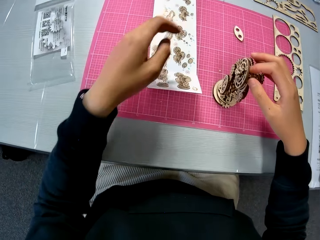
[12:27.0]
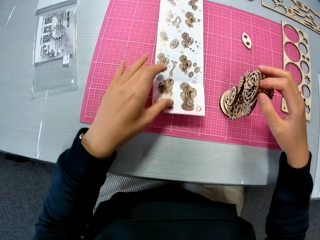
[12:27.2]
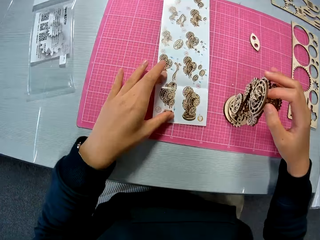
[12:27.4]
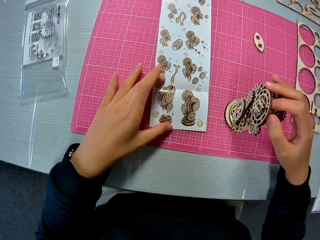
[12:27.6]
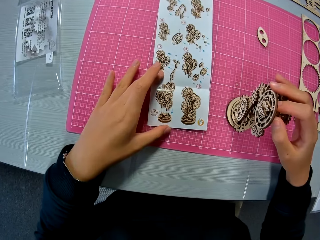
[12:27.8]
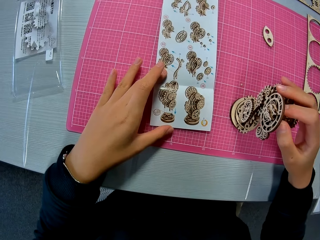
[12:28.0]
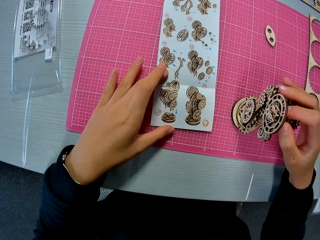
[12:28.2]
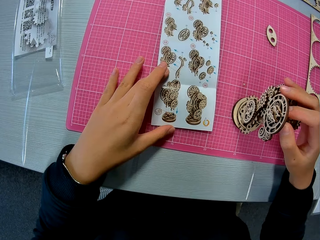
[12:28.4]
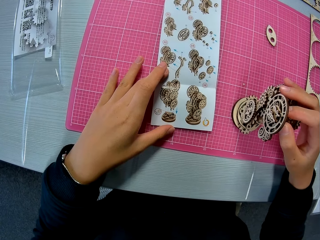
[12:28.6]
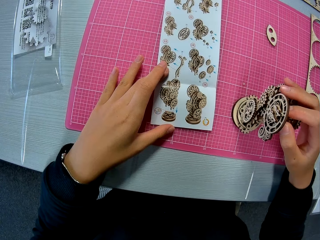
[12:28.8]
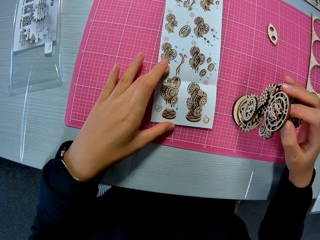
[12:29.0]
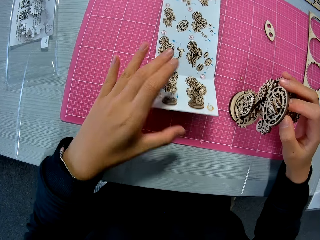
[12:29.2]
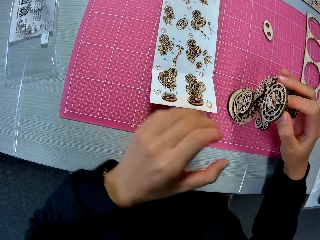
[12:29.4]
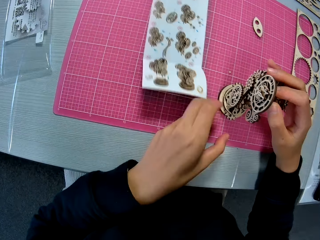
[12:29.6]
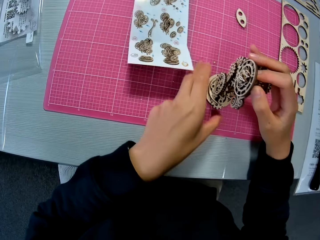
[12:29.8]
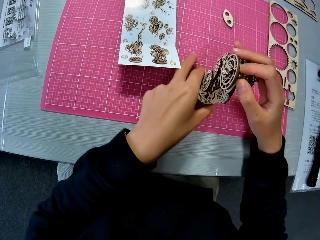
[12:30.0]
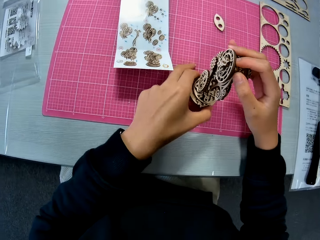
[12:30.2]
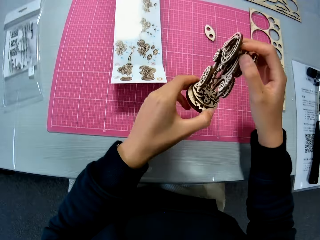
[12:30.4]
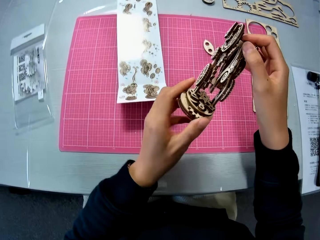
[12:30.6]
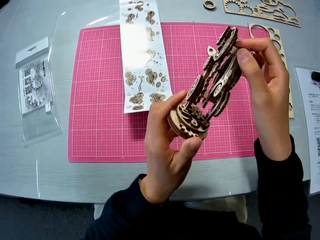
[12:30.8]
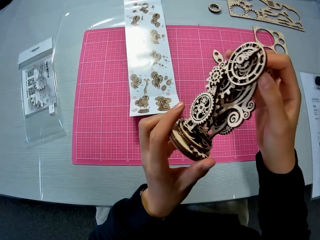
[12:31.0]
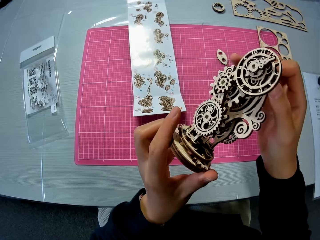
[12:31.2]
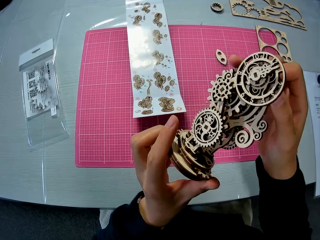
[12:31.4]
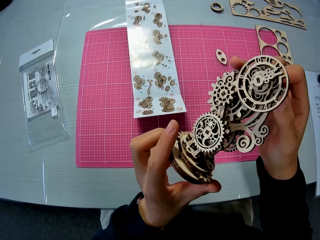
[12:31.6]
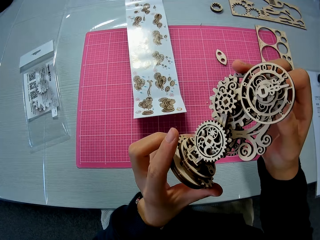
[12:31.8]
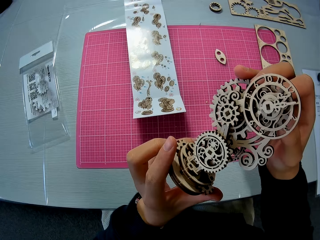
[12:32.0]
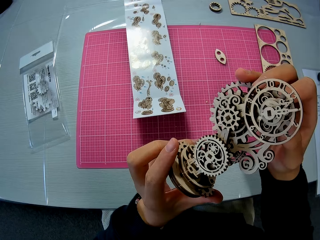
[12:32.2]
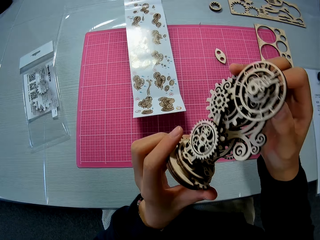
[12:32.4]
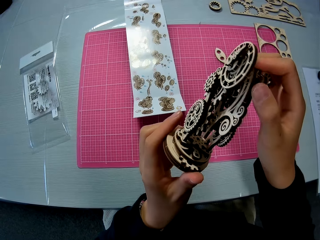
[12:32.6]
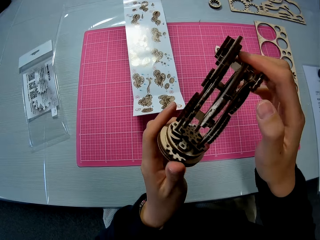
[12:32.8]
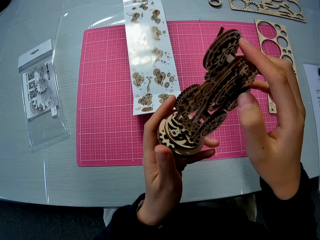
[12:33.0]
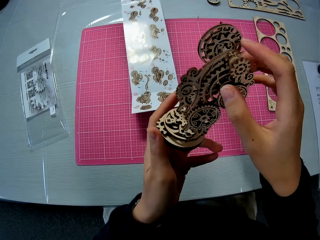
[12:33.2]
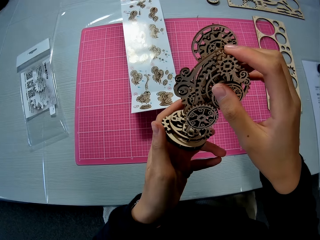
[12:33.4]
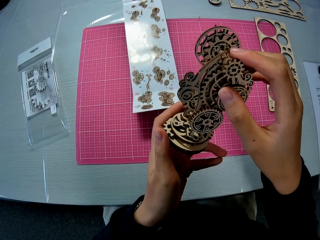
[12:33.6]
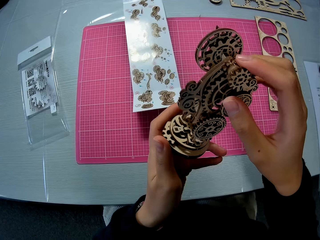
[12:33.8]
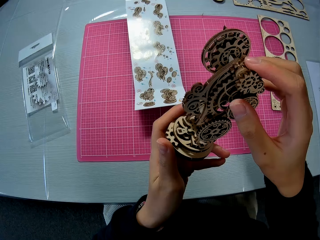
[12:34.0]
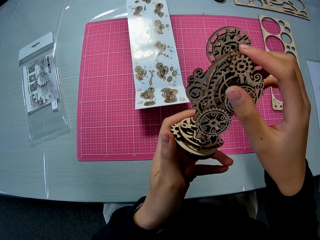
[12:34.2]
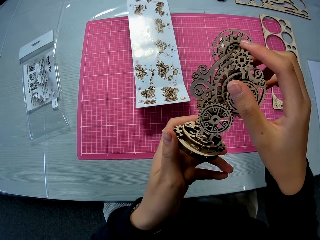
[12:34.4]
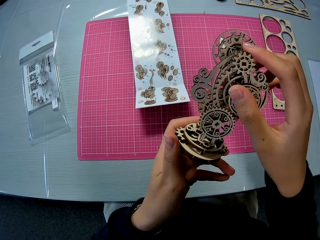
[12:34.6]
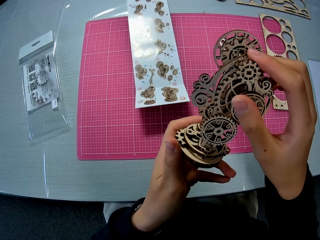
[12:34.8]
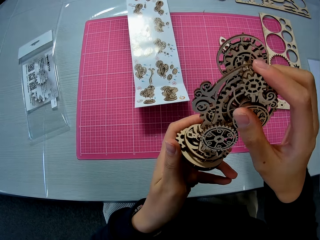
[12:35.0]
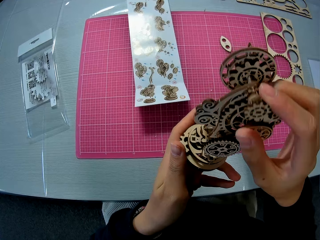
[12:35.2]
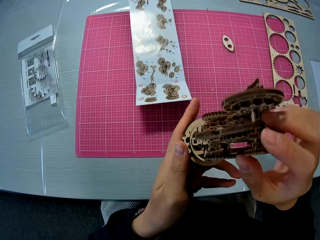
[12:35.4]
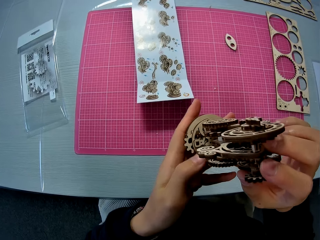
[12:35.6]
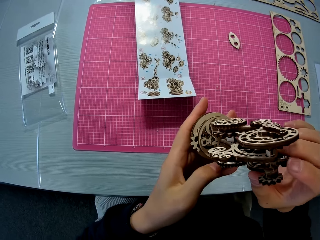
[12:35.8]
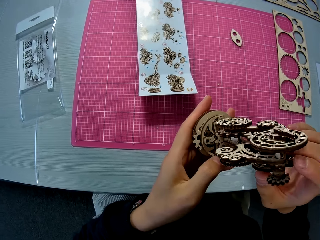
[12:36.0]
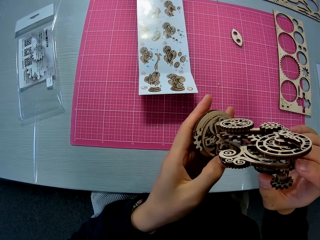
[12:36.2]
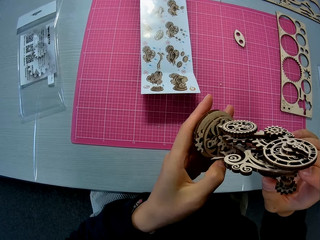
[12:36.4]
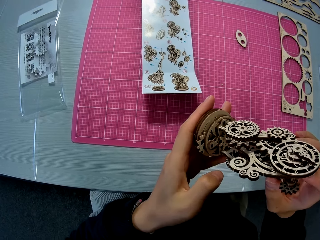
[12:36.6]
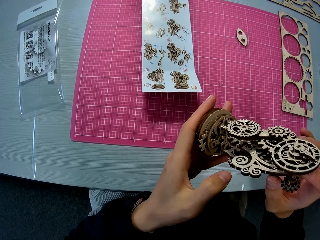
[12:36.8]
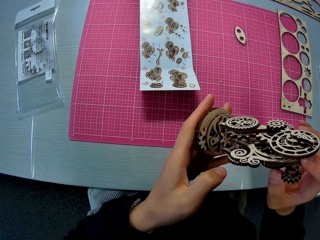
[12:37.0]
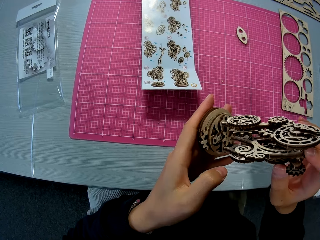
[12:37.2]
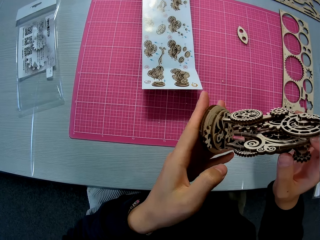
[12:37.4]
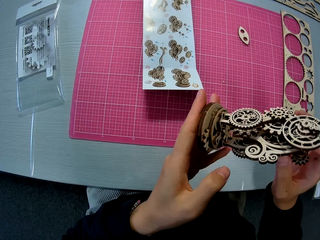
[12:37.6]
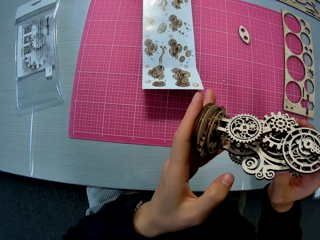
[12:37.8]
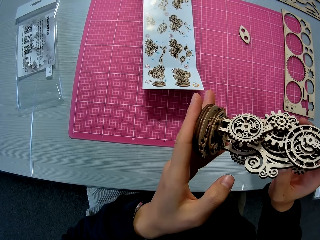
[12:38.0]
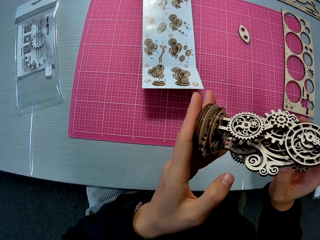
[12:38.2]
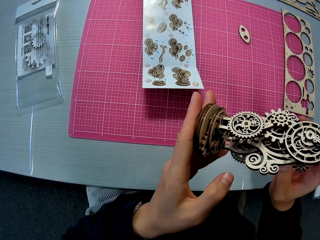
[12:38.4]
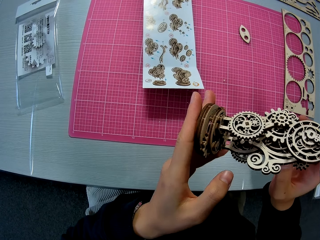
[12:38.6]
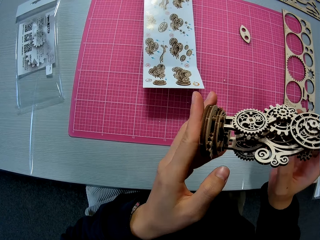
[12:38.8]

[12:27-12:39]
The camera wearer holds the design sheet with his left hand and studies the design sheet. He touches a paper. He lifts up the wooden mechanical model or wooden gear model and examines the wooden mechanical model. He turns around the wooden gear model.

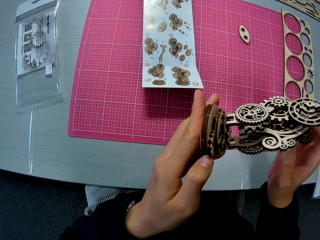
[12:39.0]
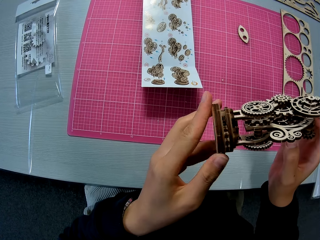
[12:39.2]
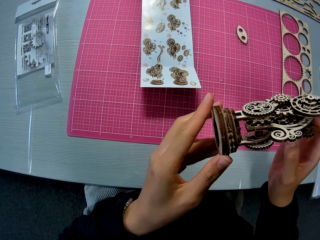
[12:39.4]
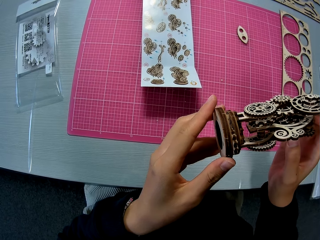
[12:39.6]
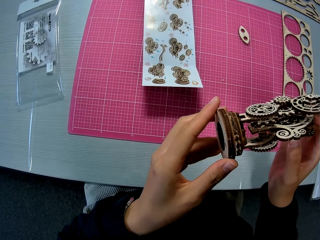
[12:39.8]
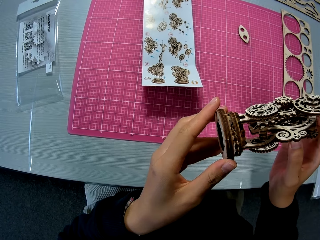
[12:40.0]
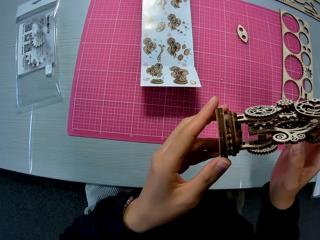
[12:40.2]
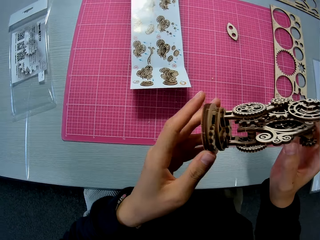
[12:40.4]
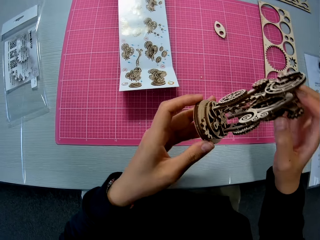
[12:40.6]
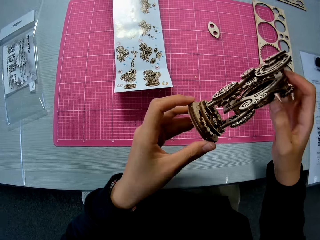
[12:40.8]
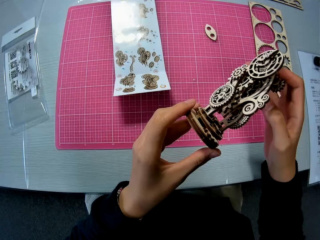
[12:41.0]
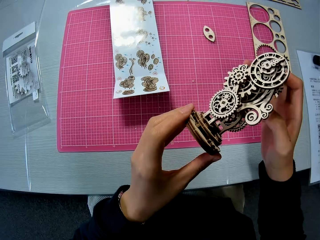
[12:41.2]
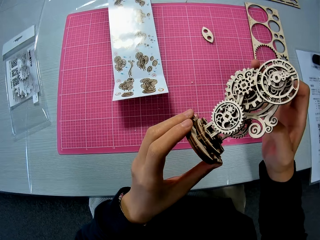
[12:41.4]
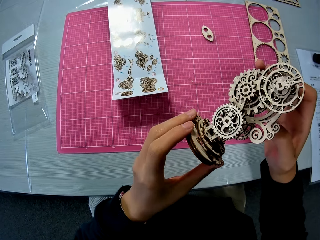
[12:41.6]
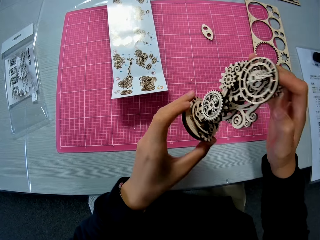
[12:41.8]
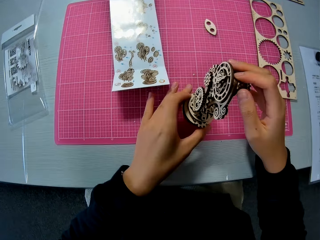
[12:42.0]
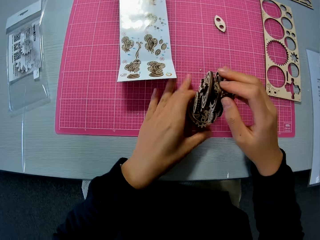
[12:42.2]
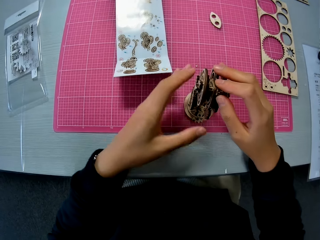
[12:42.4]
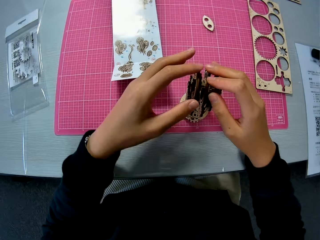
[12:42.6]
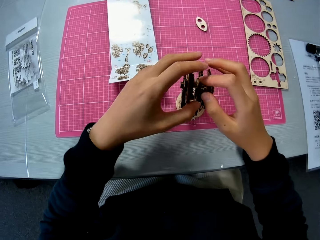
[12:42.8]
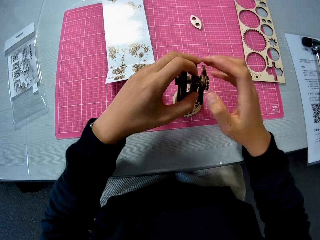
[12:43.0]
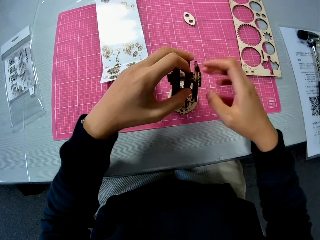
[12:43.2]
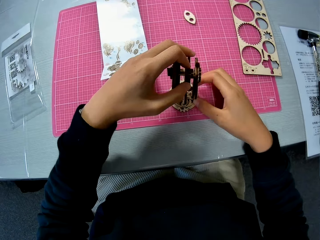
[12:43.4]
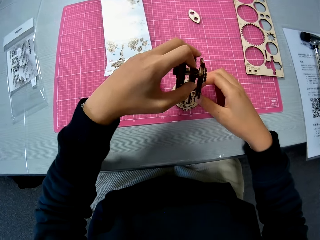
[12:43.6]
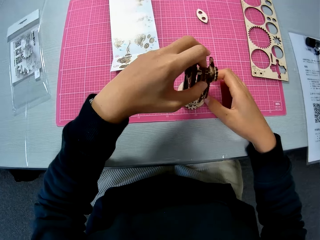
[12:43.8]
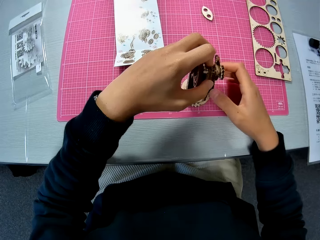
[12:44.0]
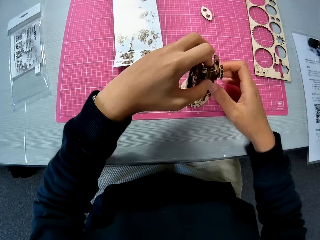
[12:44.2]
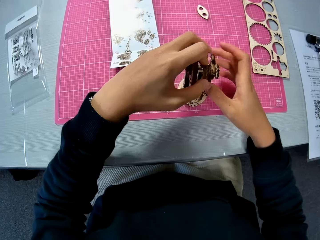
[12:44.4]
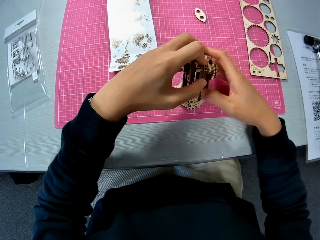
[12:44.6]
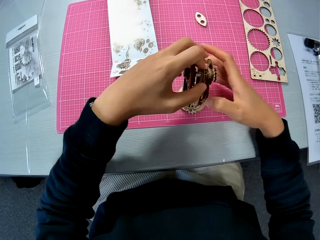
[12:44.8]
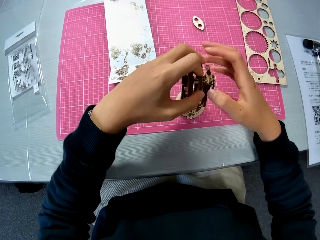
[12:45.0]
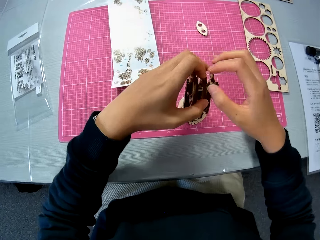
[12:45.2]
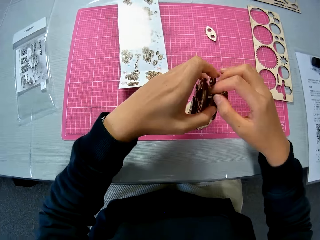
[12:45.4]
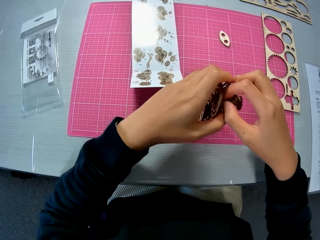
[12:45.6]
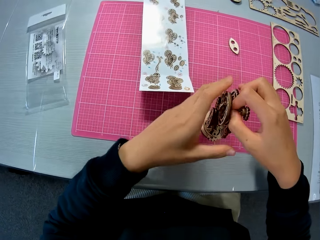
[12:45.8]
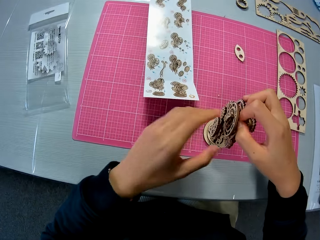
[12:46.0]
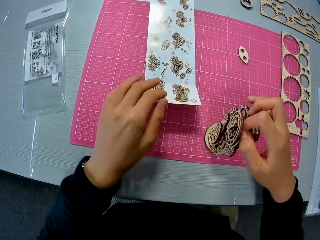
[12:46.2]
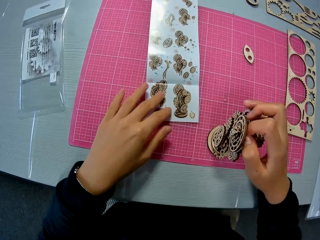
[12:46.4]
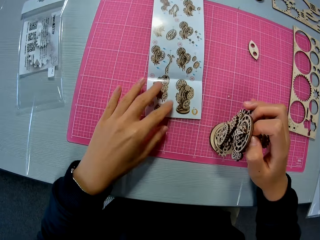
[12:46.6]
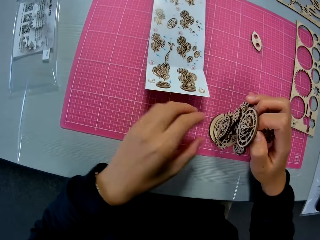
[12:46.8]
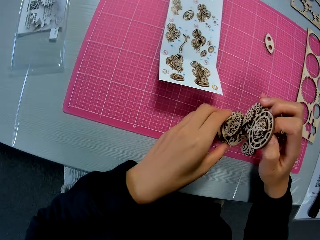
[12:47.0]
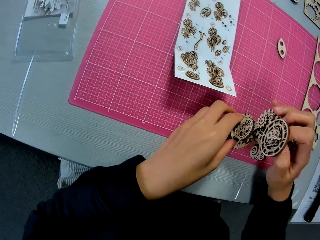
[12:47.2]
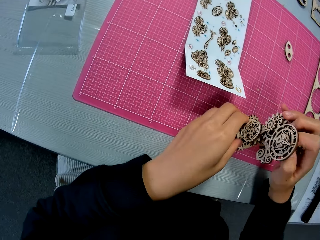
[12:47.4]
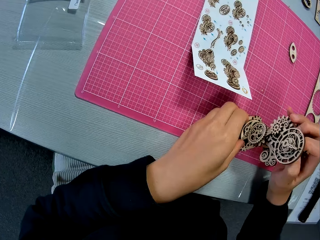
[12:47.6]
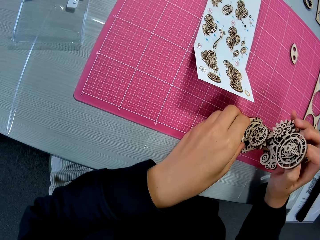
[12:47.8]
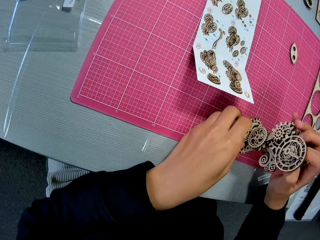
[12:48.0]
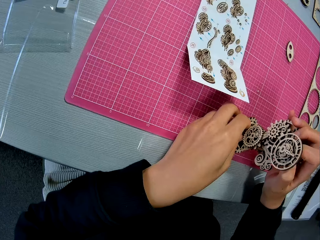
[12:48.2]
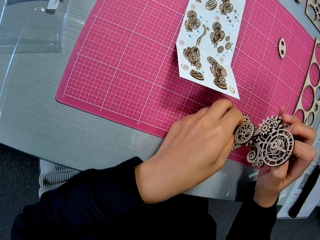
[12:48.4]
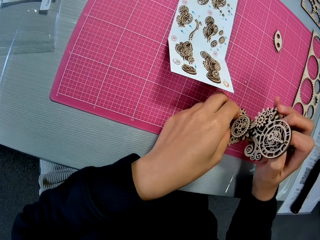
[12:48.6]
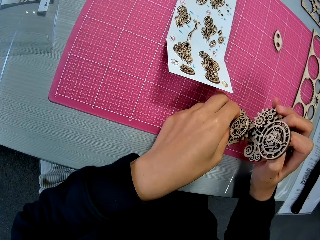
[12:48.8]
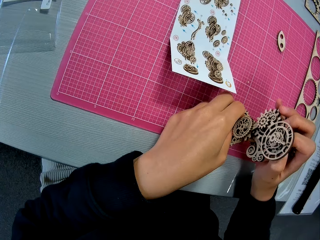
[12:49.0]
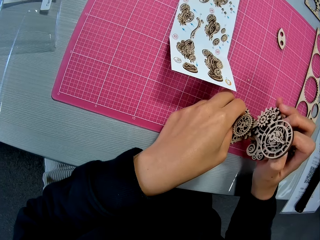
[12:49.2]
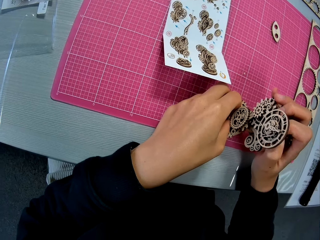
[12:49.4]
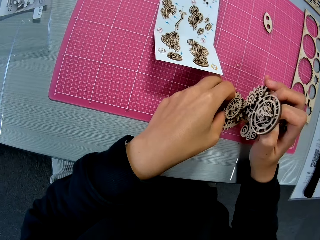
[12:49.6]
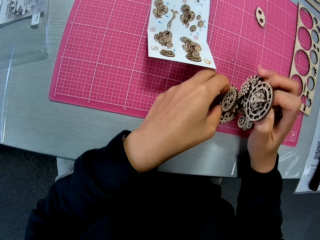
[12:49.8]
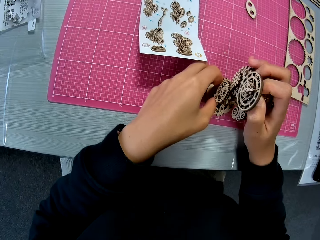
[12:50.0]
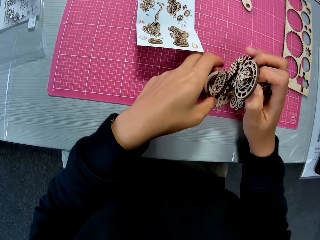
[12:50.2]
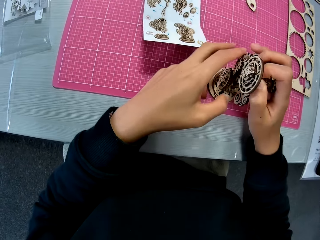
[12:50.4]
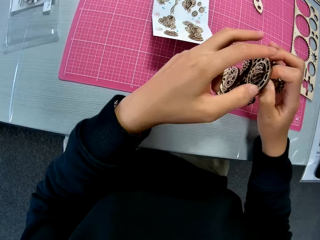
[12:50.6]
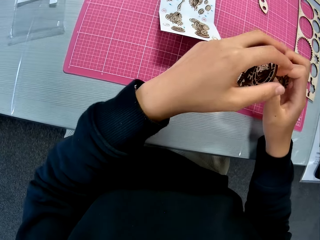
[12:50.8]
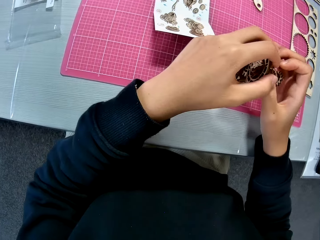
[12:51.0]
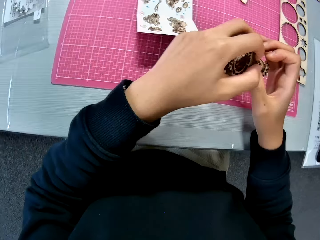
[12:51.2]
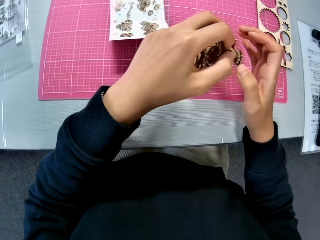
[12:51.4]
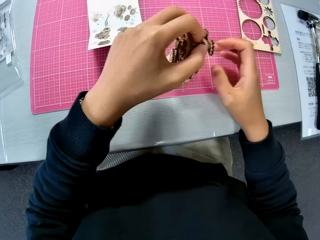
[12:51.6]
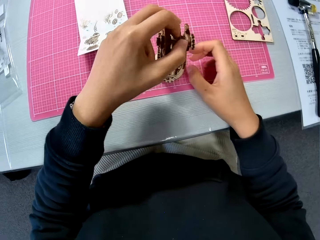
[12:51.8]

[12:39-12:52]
The camera wearer drops the wooden mechanical model or wooden gear model. He checks the wooden mechanical model on the table mat. He touches the wooden gear model. He holds the design sheet with his left hand. He examines the wooden mechanical model.
